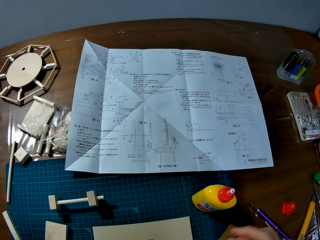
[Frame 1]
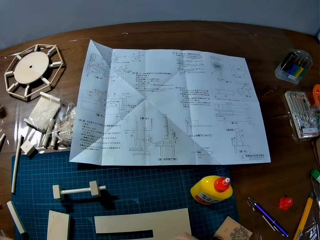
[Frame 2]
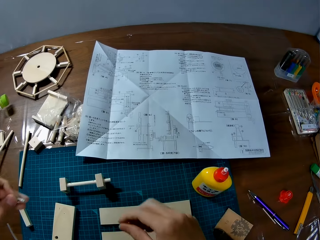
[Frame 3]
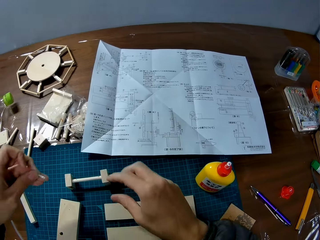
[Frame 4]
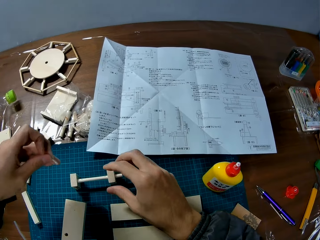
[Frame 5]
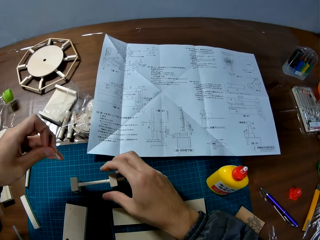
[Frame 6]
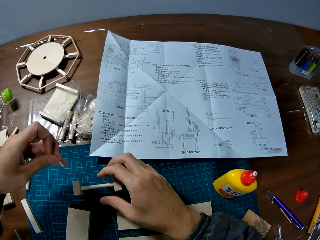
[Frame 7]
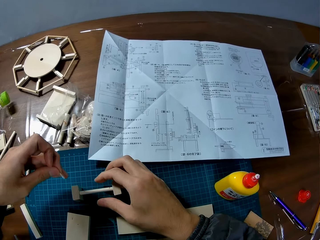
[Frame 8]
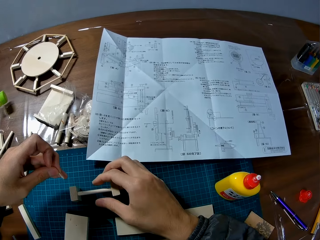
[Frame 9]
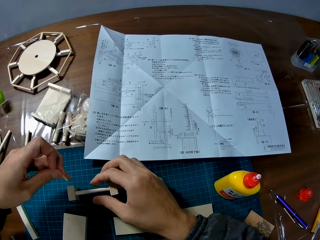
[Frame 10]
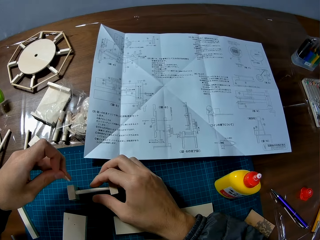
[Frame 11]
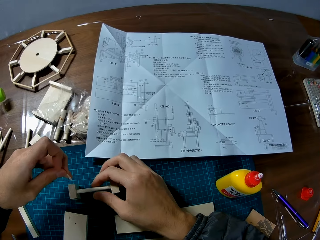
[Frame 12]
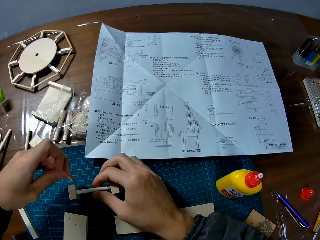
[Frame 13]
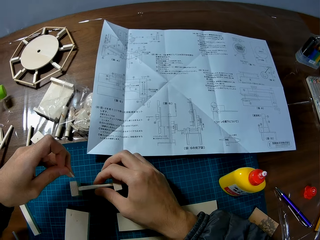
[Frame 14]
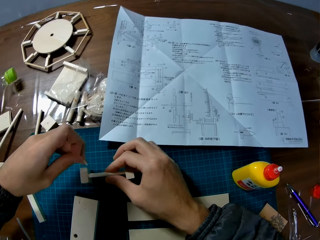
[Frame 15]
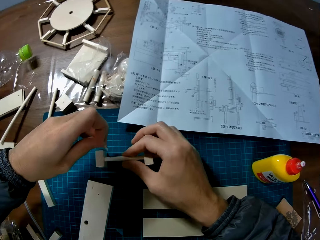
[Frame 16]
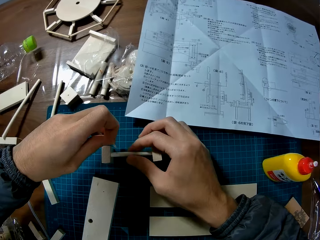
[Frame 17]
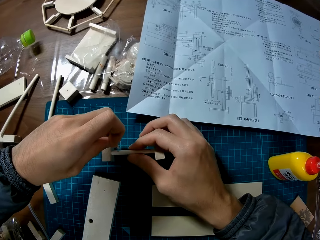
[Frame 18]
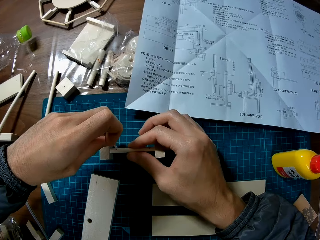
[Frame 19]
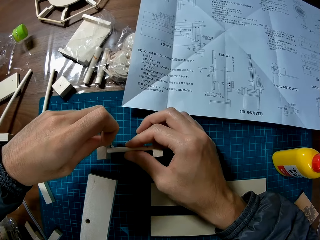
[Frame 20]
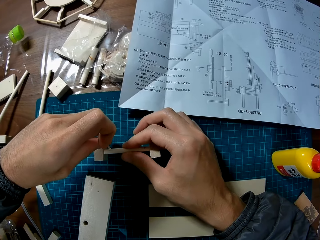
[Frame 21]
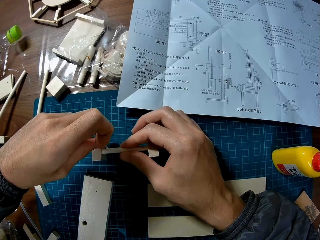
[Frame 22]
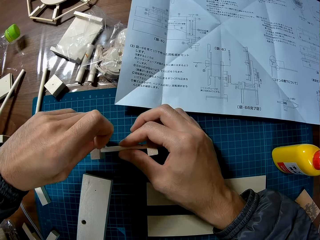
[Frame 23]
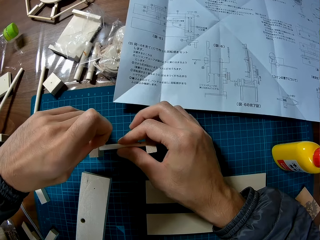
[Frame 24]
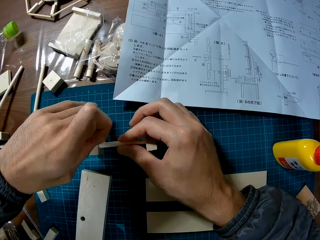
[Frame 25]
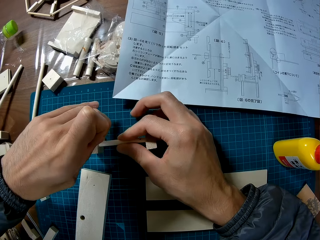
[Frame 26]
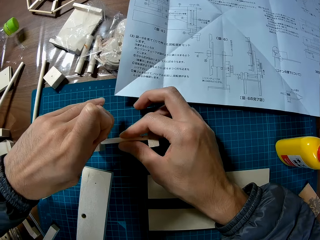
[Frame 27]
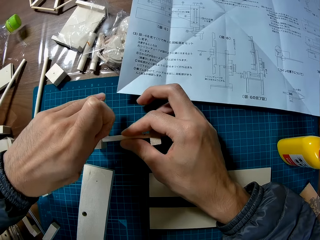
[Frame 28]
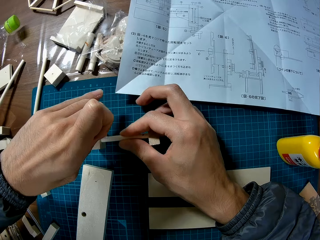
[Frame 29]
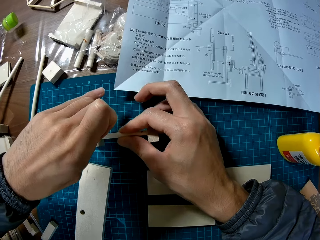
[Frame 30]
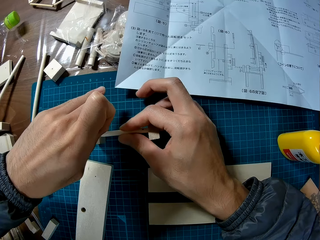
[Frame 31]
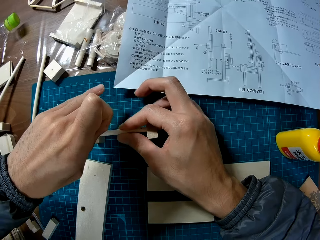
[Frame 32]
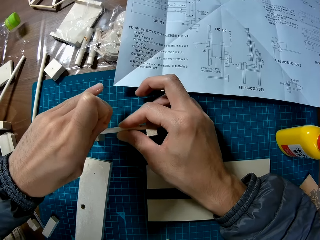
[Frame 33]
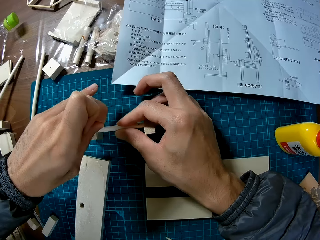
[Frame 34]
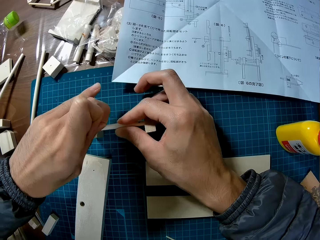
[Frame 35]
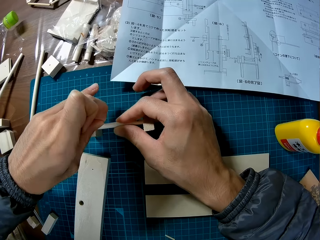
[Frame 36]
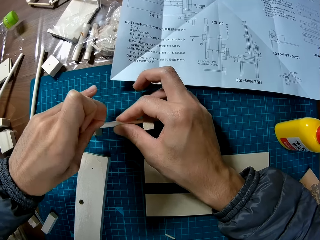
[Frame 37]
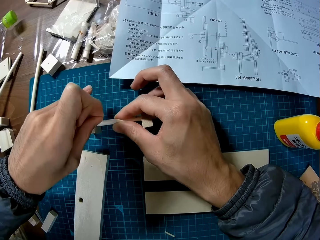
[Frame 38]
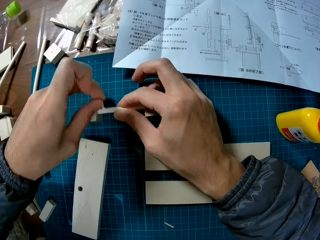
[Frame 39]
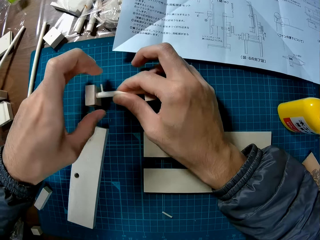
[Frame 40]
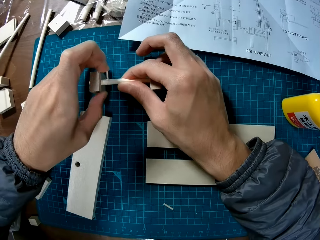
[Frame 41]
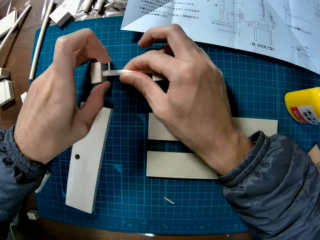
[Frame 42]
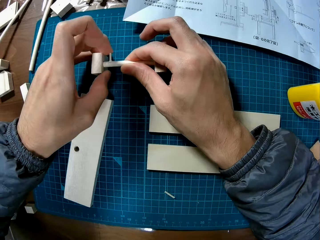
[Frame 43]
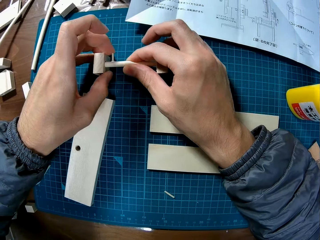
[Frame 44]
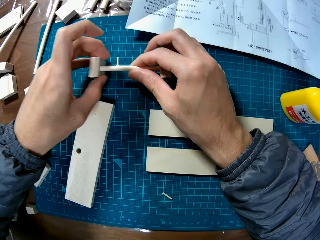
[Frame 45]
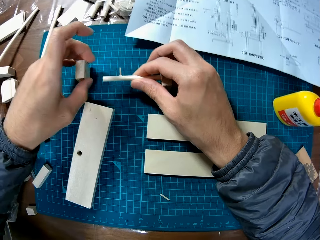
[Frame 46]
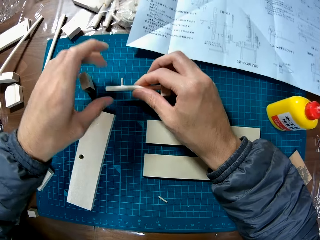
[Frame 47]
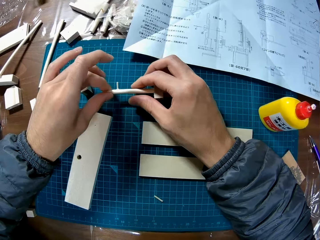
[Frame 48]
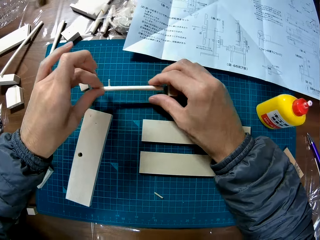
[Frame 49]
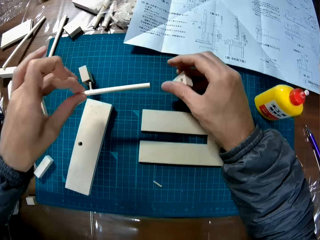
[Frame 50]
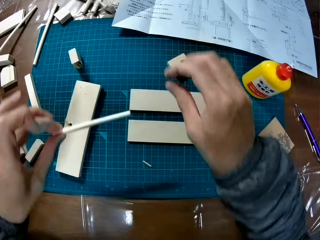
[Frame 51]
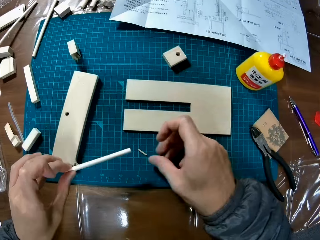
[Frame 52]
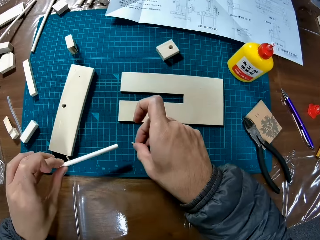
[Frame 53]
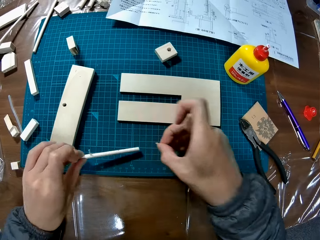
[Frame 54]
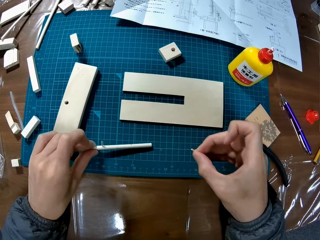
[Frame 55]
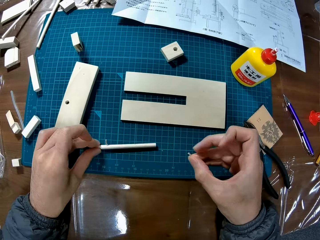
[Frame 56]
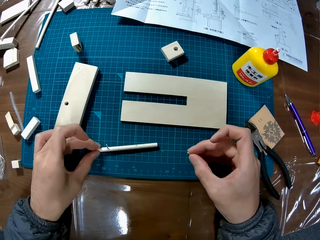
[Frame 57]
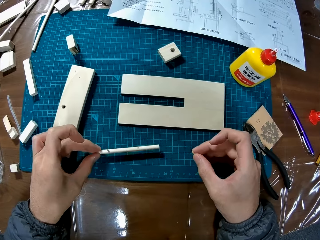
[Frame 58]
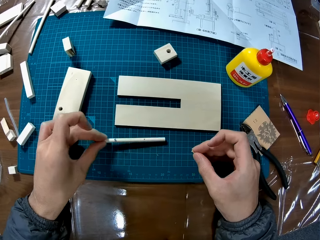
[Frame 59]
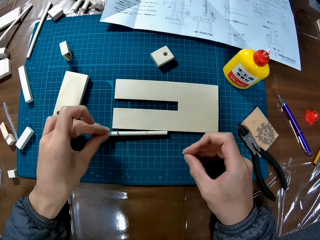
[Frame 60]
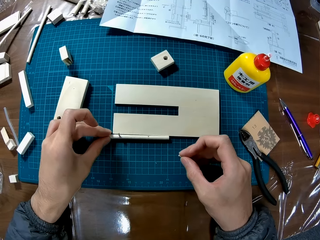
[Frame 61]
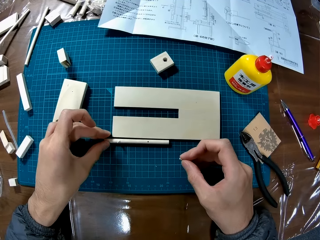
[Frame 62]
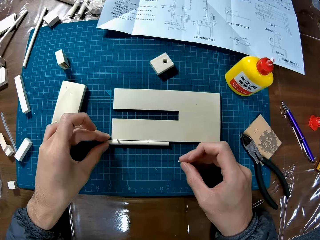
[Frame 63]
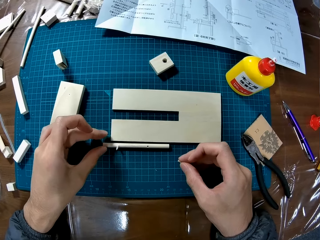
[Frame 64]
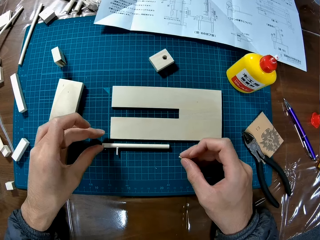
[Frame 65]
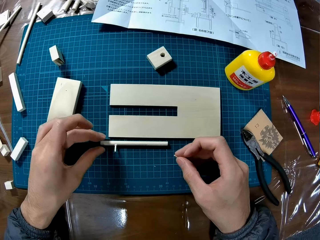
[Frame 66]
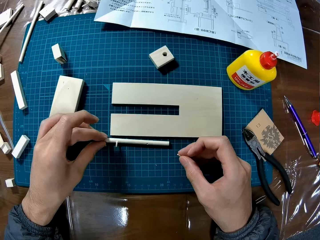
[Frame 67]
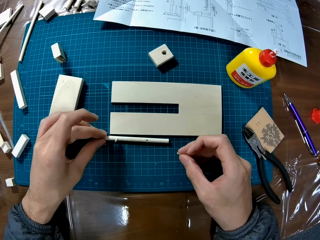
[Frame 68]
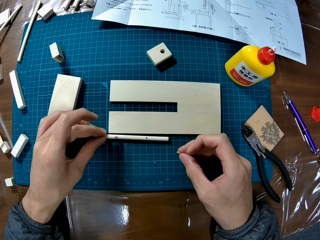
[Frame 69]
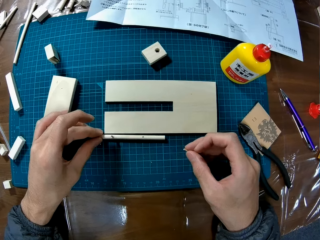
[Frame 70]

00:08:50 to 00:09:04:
The camera wearer places the glue on the mat. They hold the fixed paperboard on the mat. They fix another paperboard on the bigger paperboard. They dismantle the paperboard. They place the paperboard on the mat. They dismantle the paperboard. They hold the paperboard. They place the paperboard on the mat. They pick a paperboard from the table. They place the bigger paperboard on the mat.

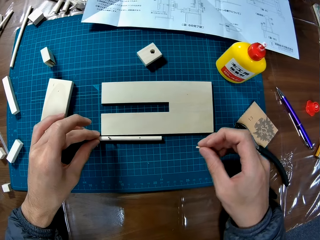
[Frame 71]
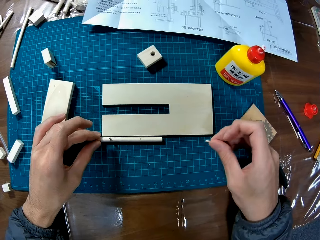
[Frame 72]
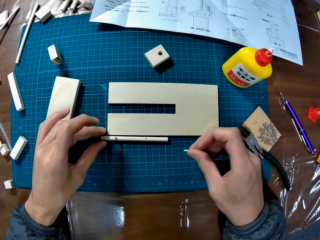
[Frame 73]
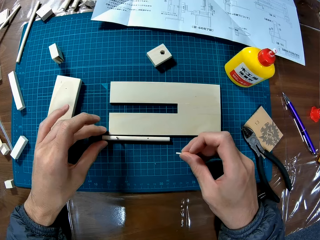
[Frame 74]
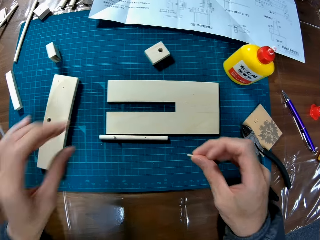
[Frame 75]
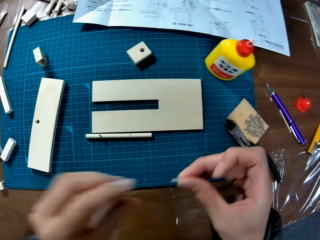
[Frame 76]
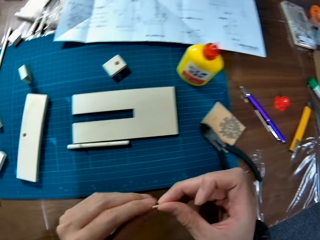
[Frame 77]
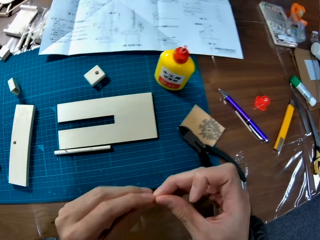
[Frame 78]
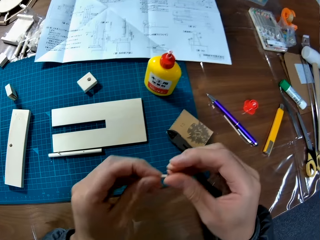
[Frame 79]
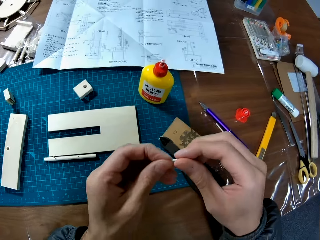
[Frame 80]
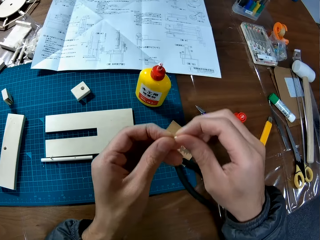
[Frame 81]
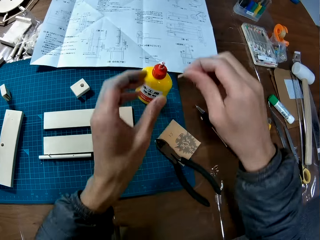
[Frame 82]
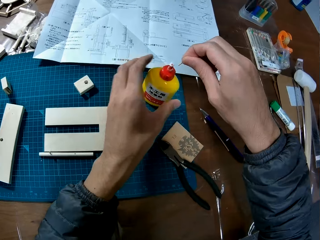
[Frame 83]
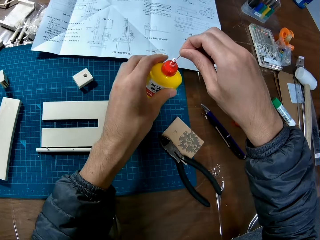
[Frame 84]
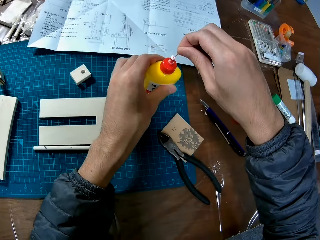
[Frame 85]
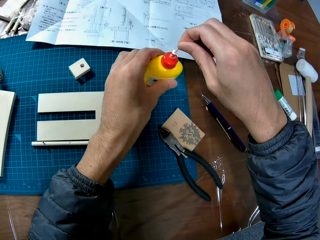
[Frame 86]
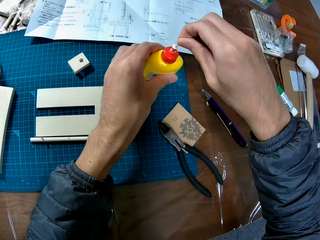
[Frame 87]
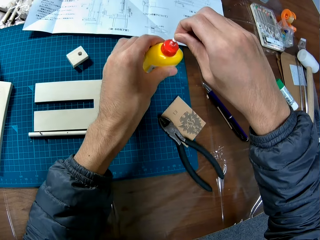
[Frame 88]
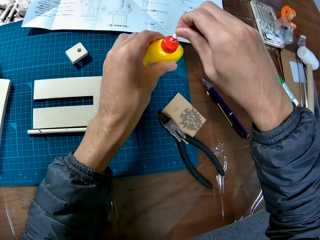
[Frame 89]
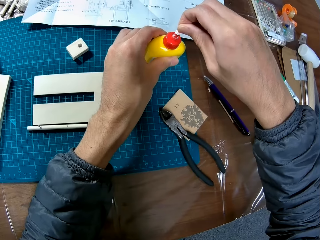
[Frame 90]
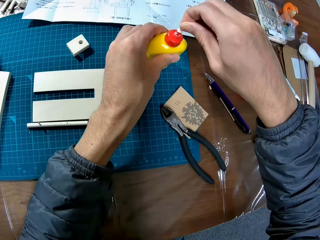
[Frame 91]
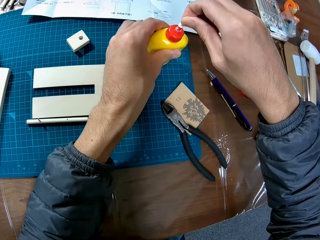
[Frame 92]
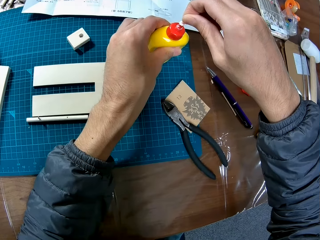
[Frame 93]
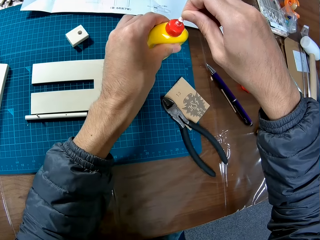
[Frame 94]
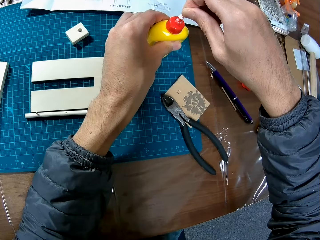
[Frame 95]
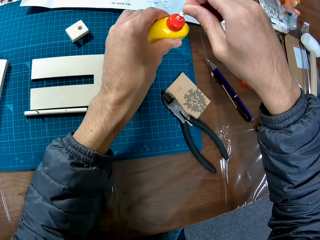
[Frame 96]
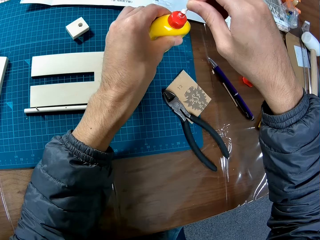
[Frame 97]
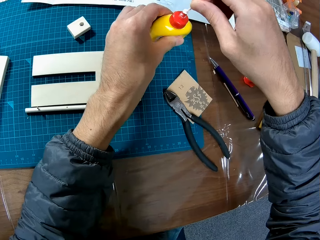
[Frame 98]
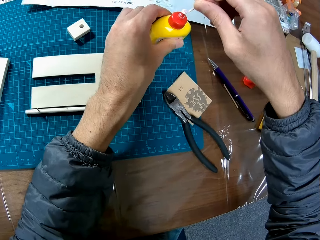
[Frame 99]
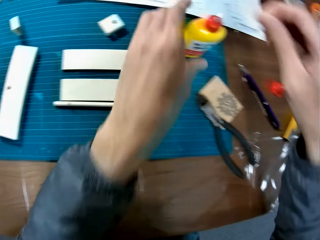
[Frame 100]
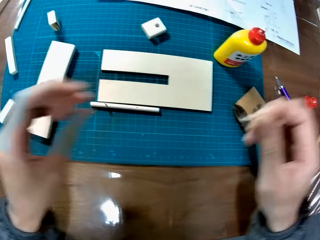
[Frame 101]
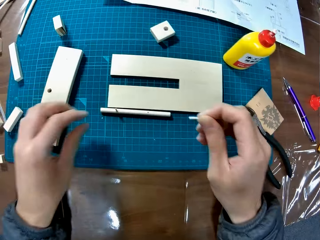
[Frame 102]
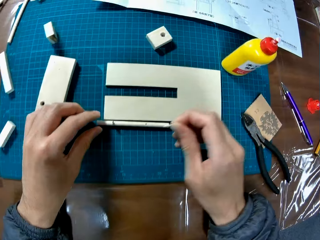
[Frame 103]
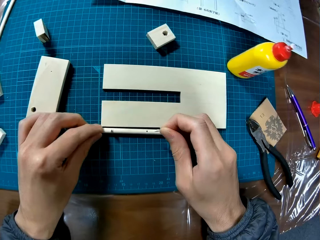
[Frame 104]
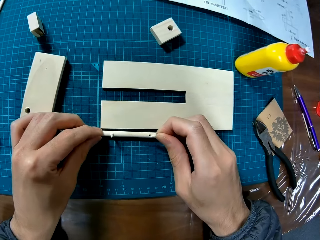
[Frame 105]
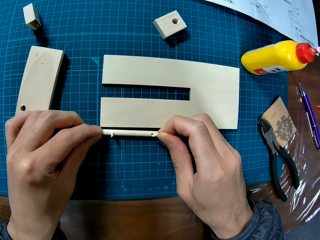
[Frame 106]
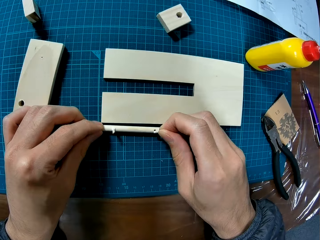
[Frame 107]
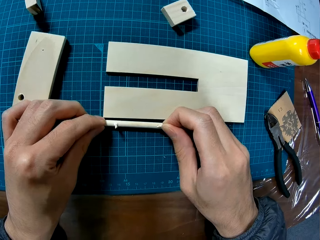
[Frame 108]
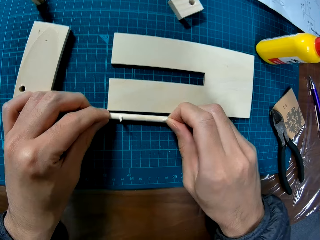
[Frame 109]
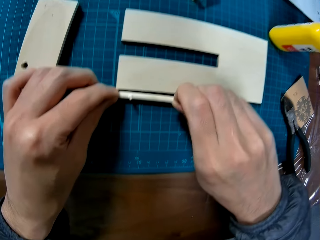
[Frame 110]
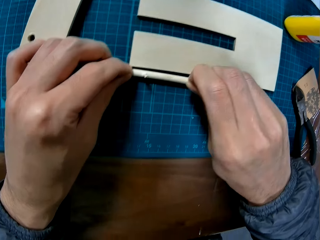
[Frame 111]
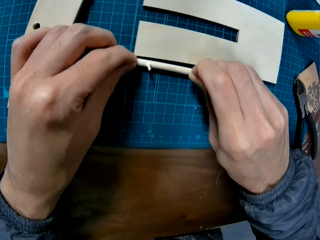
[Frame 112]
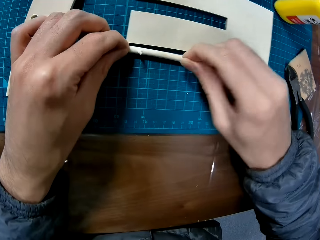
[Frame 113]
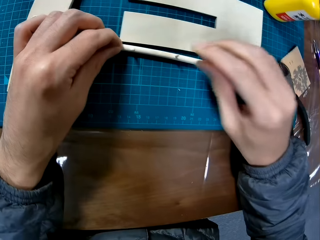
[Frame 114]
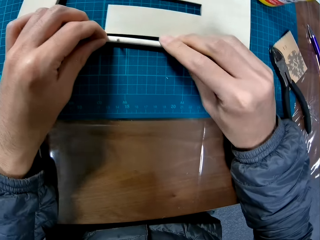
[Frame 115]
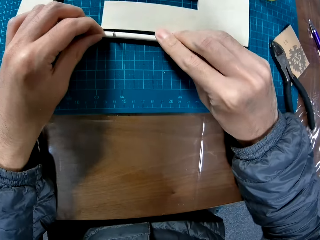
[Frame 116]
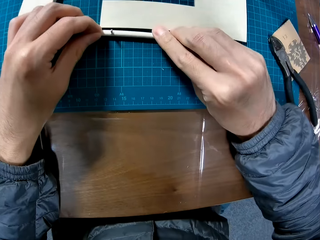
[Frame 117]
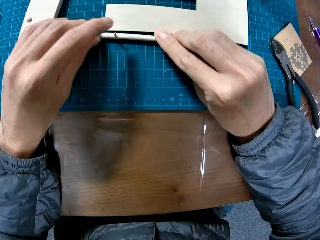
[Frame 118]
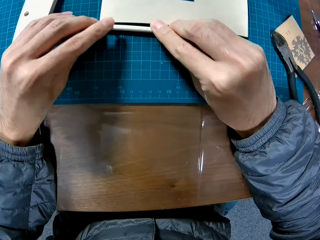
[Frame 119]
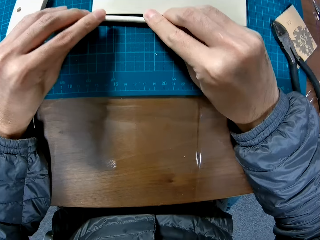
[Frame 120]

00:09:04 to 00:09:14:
The camera wearer holds the small paperboard. He holds the glue and paperboard. He dips the wood piece in the adhesive bottle. He scoops glue from the glue container. He lifts his hand from the glue container. He fixes the smaller paperboard in the bigger paperboard.
